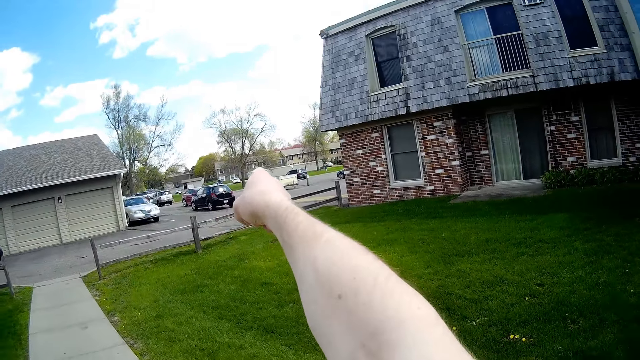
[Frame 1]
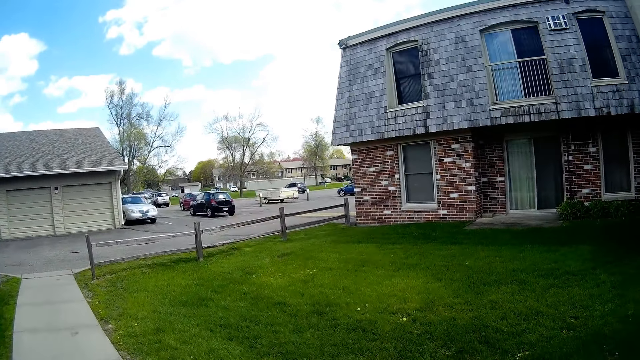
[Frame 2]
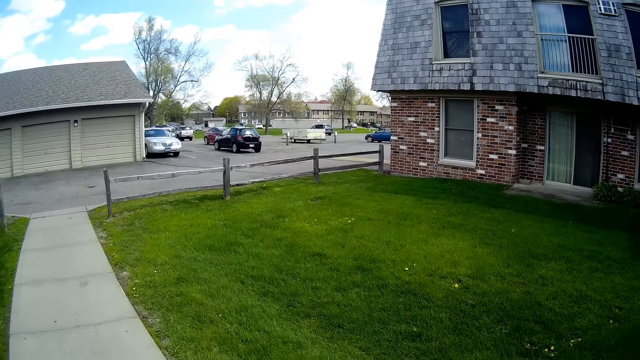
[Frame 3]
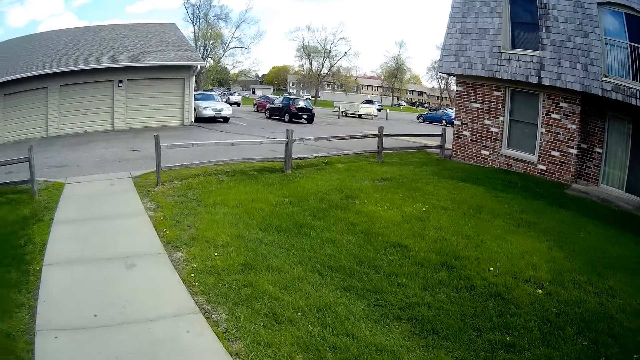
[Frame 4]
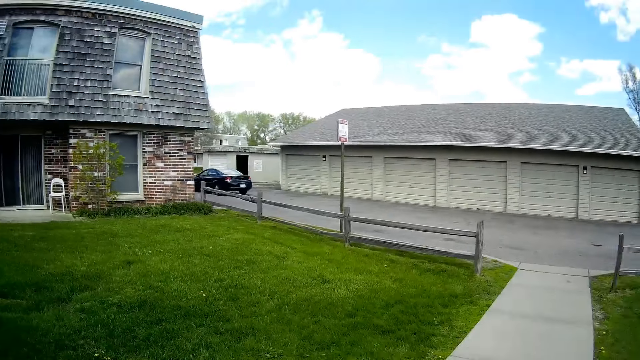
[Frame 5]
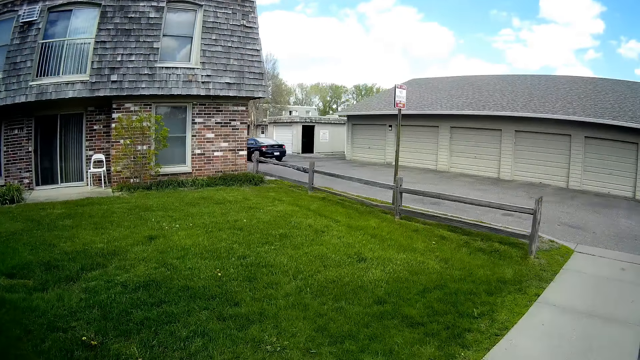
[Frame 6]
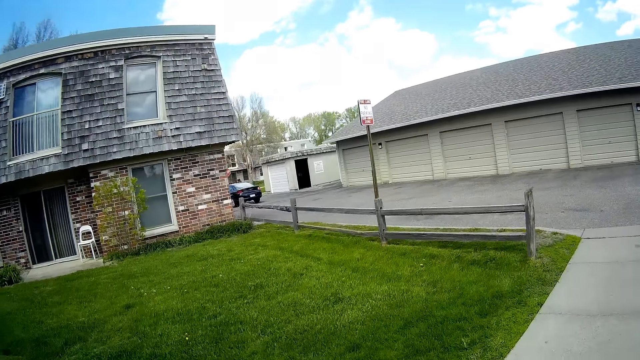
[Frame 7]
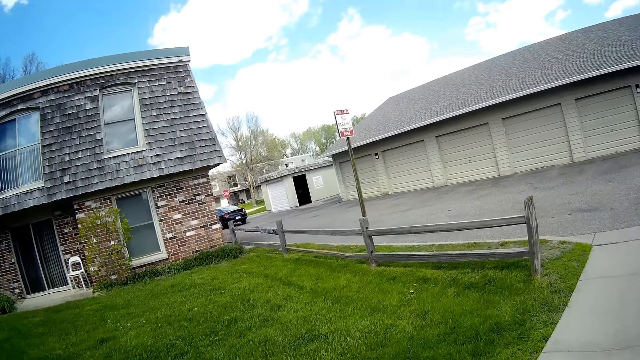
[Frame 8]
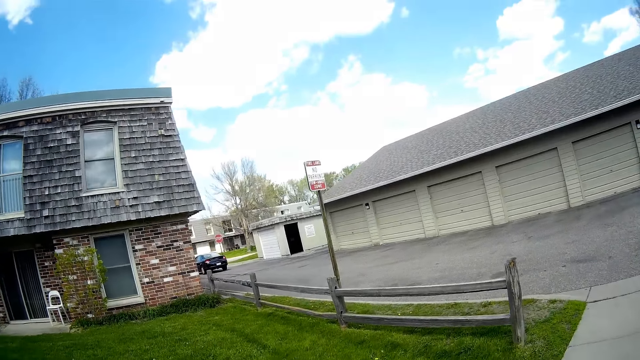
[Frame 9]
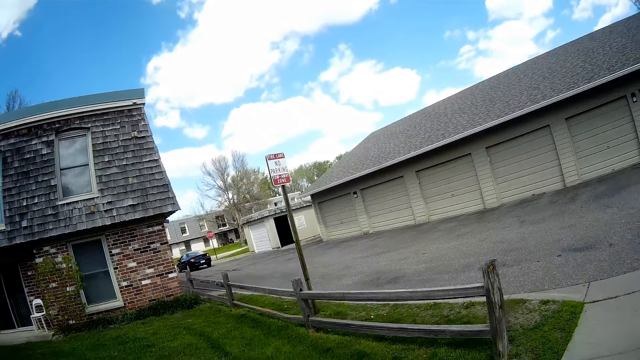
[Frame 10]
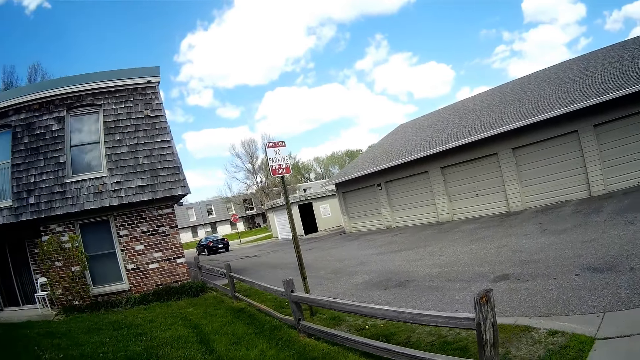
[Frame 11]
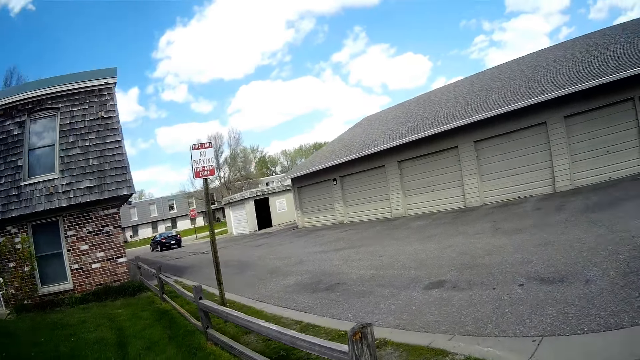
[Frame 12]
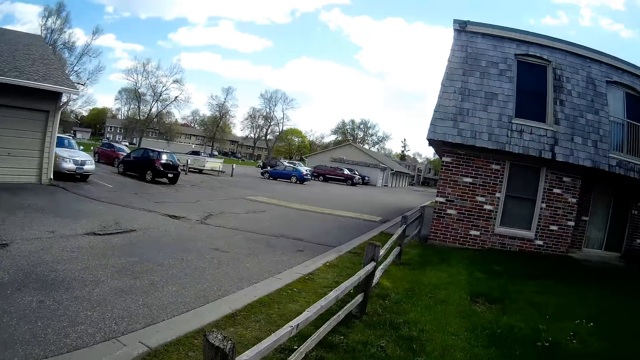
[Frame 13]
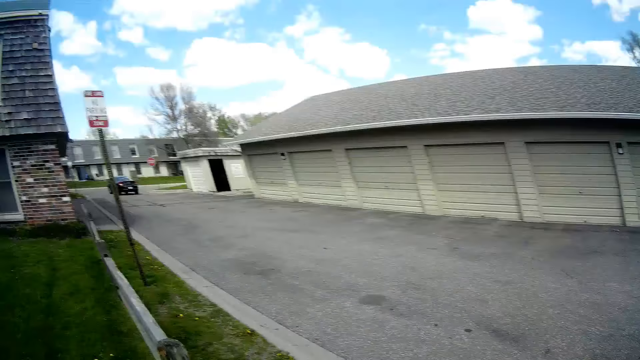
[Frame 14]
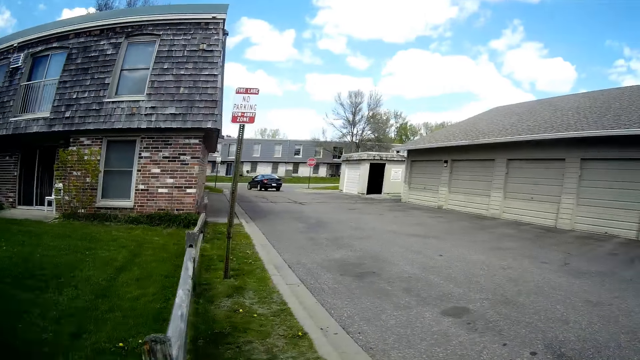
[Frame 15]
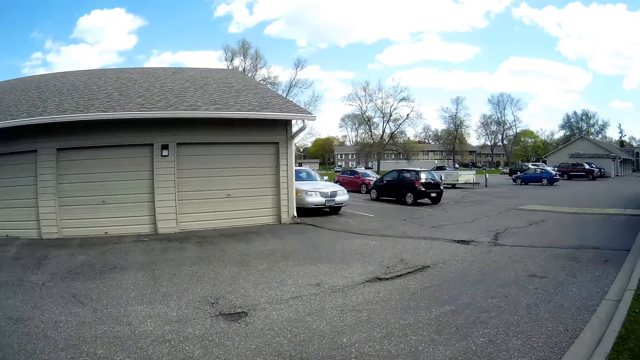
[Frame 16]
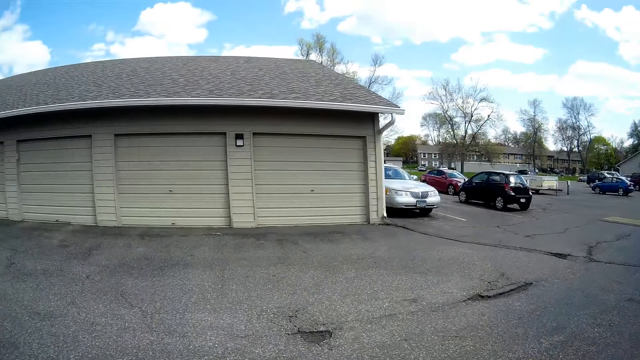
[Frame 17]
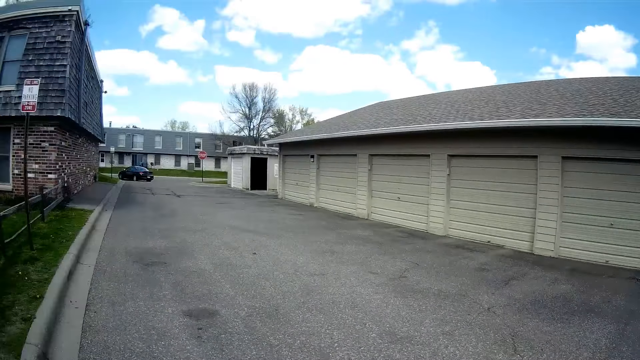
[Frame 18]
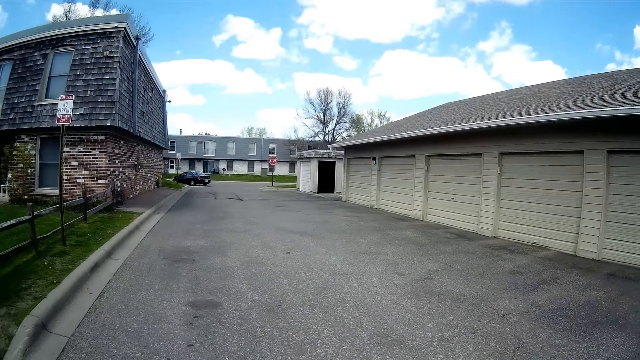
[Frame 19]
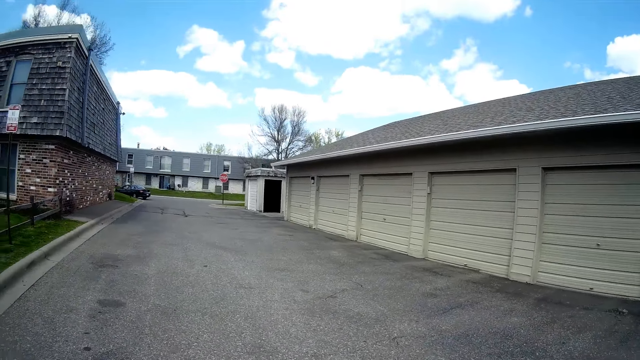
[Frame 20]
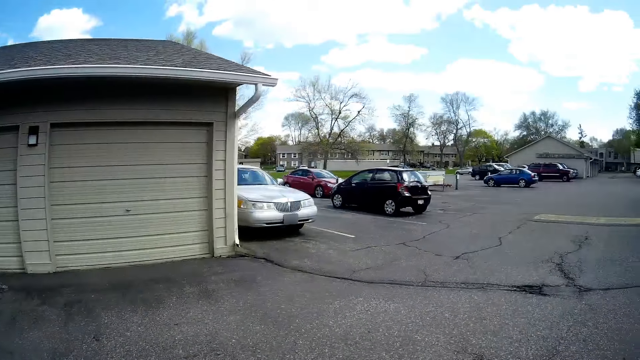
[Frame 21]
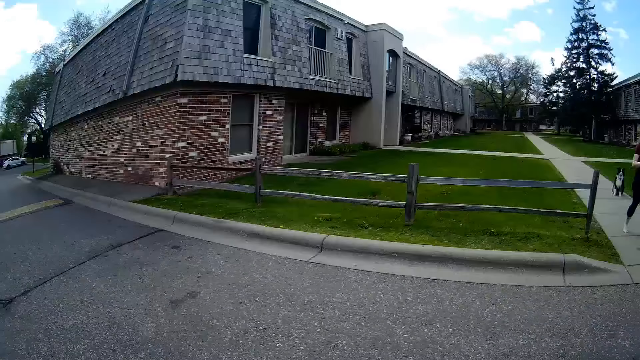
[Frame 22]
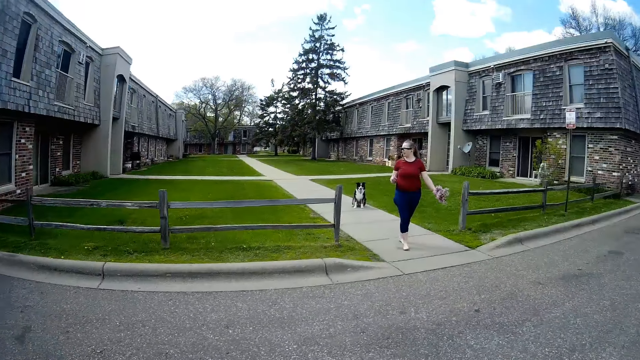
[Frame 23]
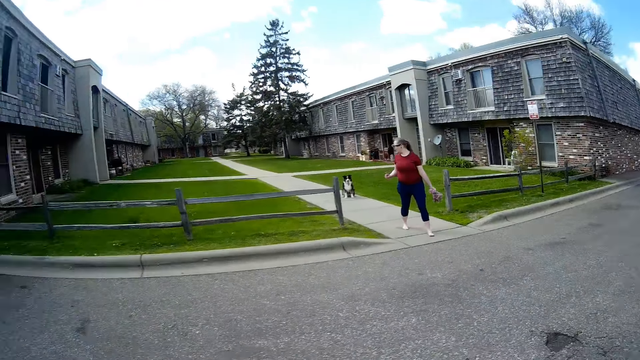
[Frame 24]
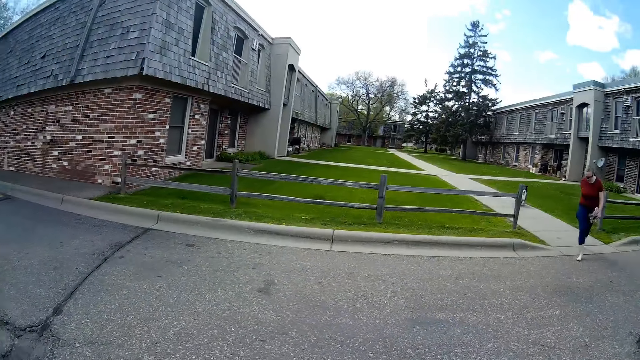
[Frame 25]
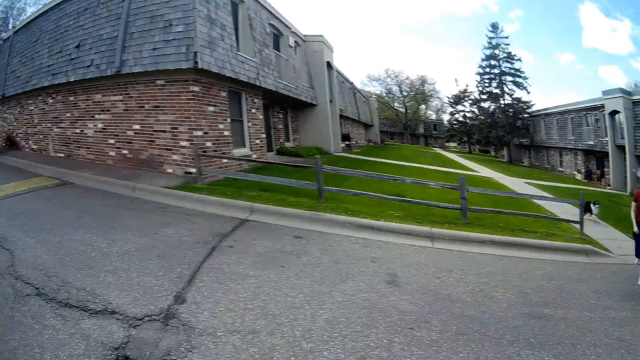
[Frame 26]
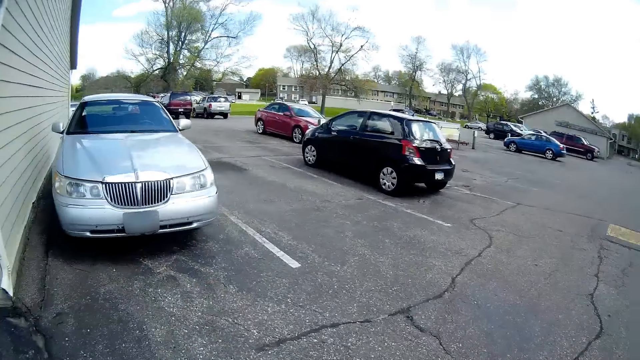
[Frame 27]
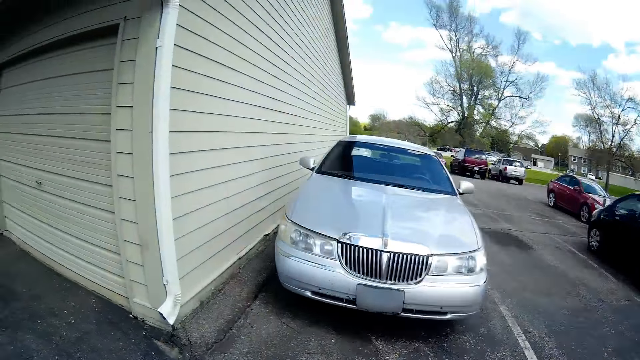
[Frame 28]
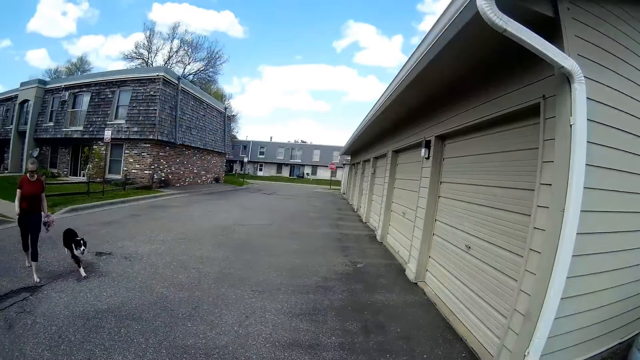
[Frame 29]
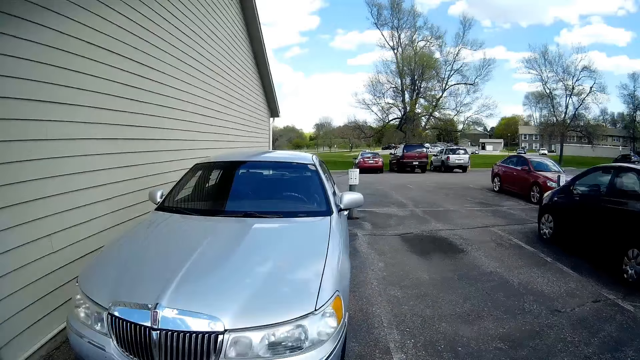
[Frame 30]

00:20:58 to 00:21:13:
The camera wearer points at the cars. He drops his hand. He crosses a road. The dog sits on the pathway. The dog runs to the camera wearer. The woman crosses the road.

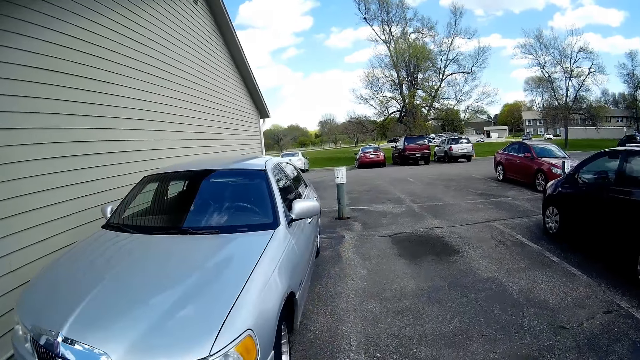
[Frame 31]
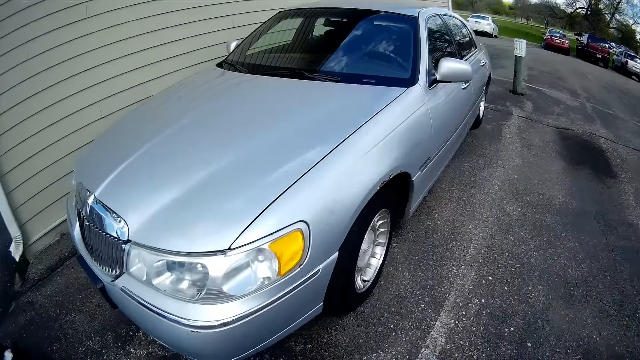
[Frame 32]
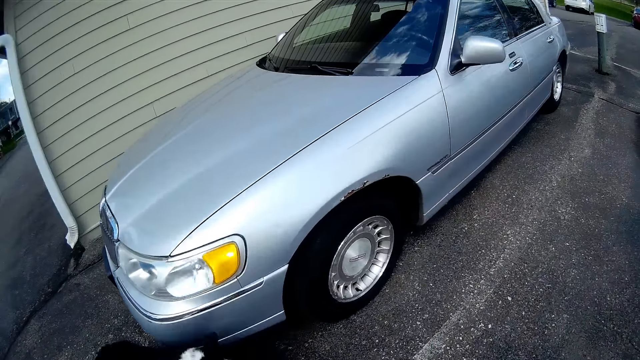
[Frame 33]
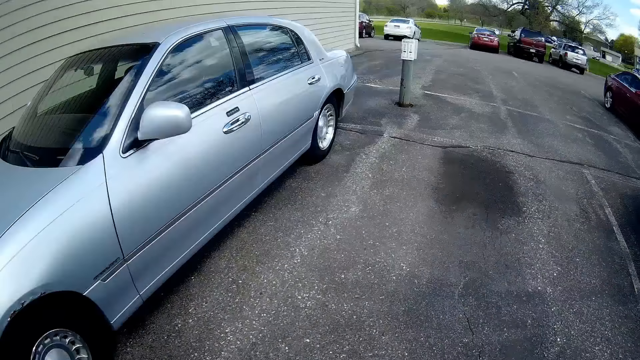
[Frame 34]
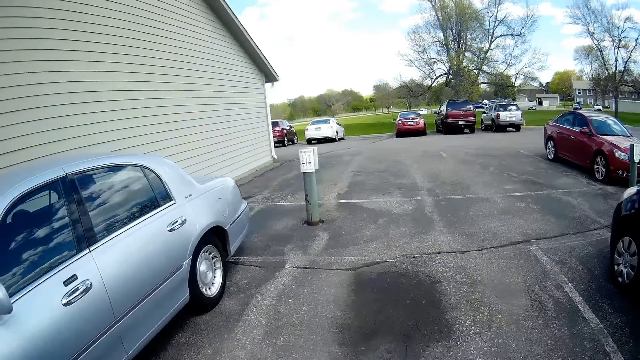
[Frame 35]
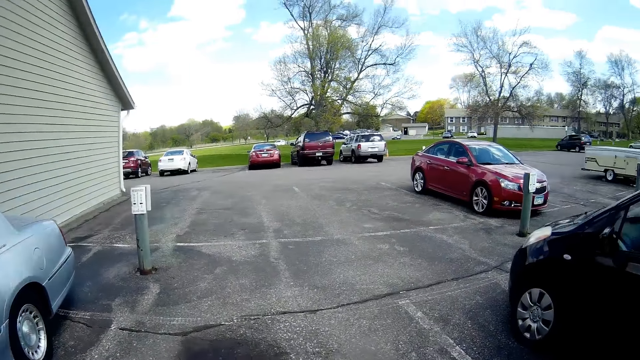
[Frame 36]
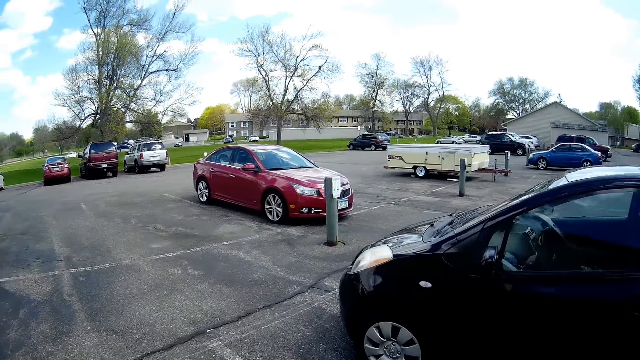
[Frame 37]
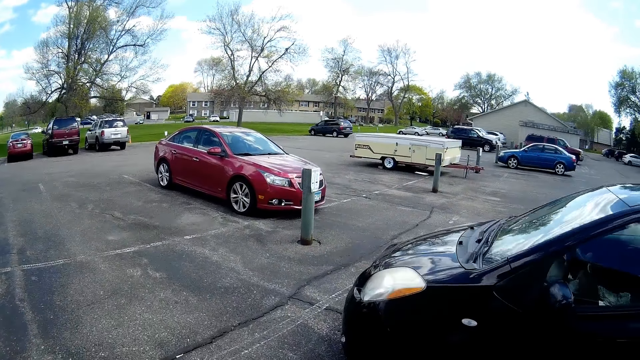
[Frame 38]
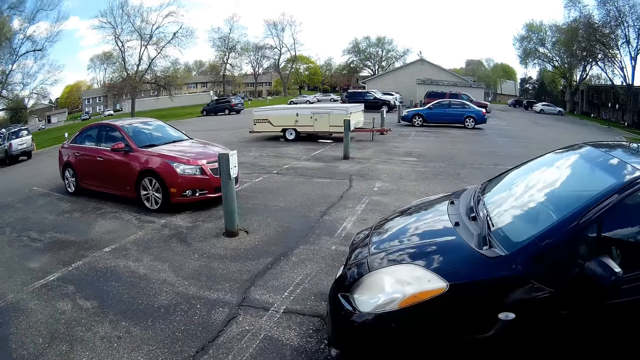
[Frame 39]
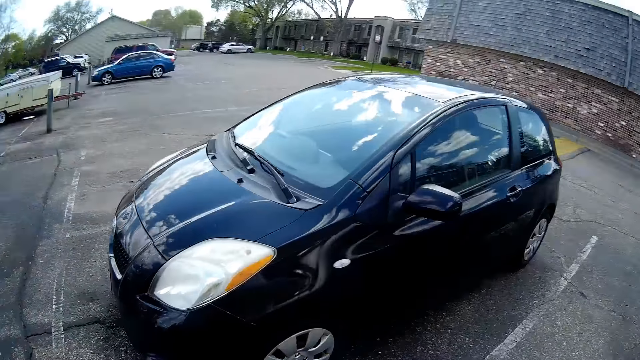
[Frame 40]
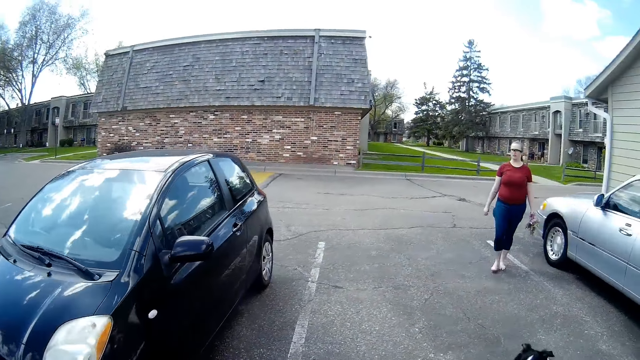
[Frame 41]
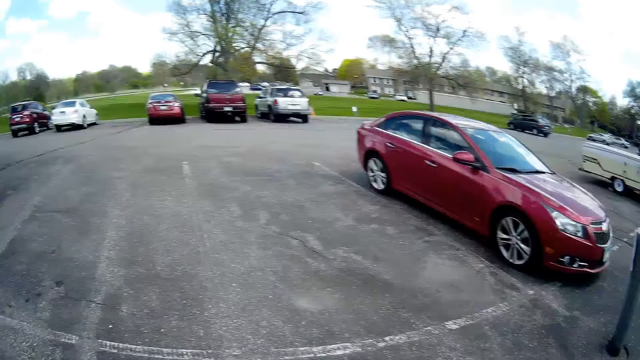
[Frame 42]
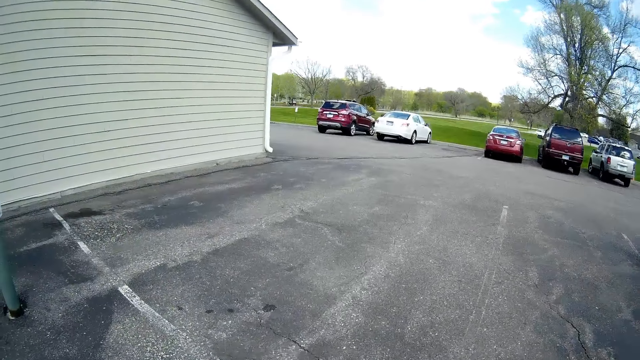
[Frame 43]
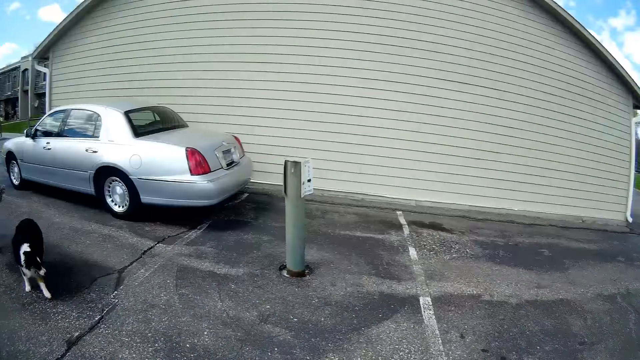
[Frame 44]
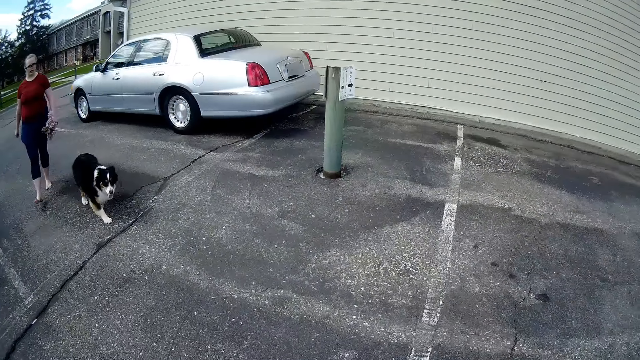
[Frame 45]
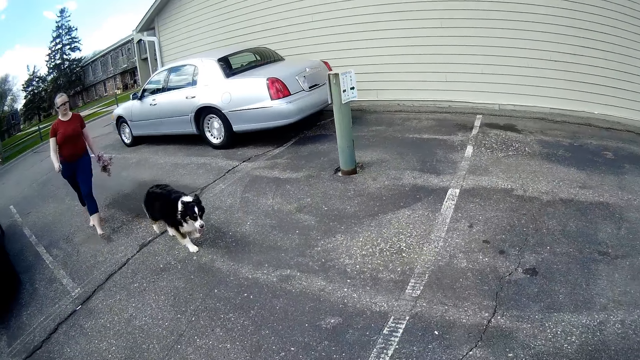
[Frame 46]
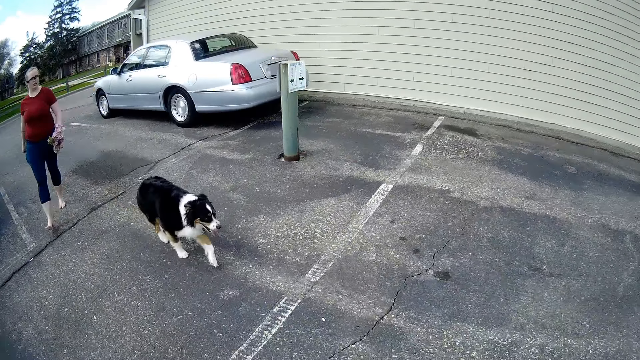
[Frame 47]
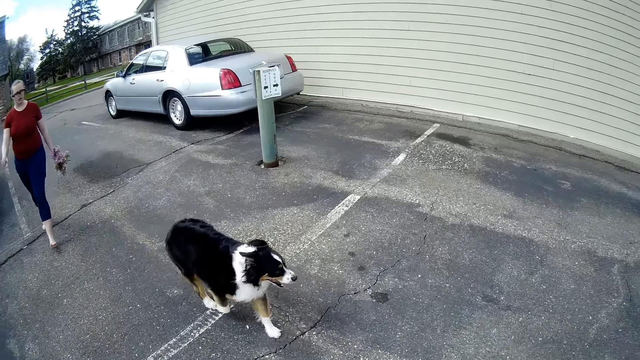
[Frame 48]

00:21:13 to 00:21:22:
The dog runs to the camera wearer.
